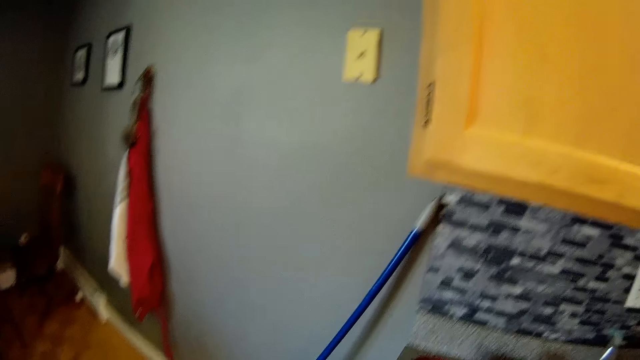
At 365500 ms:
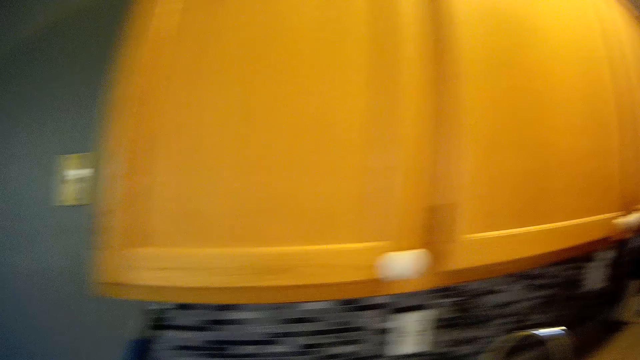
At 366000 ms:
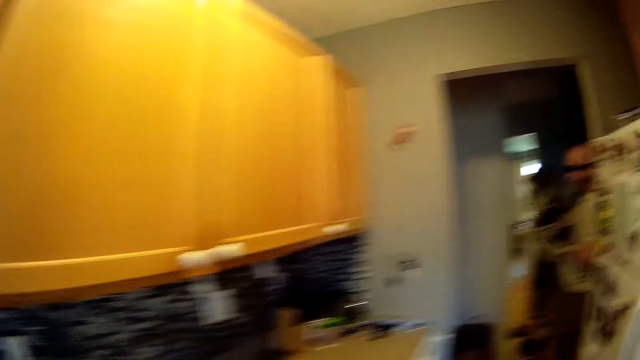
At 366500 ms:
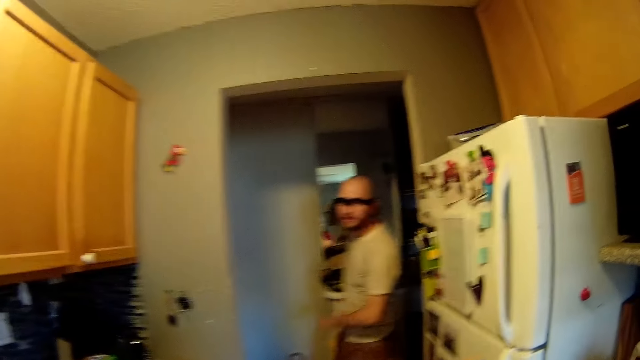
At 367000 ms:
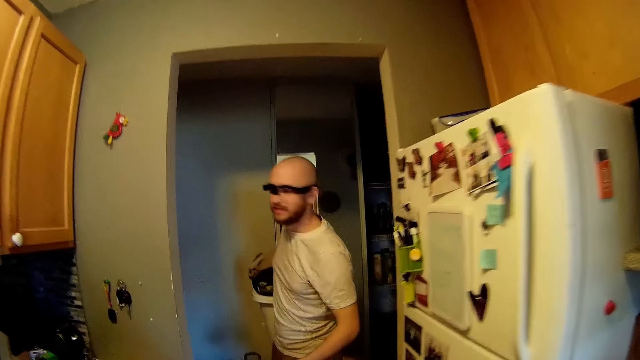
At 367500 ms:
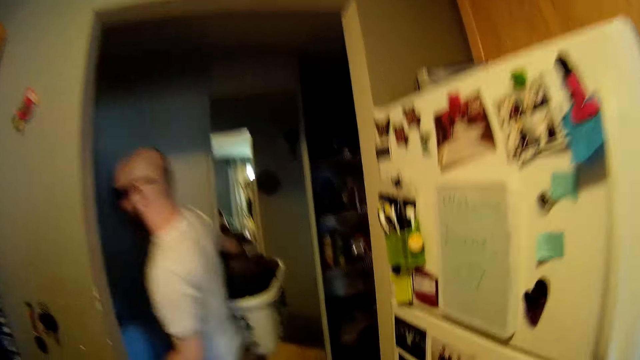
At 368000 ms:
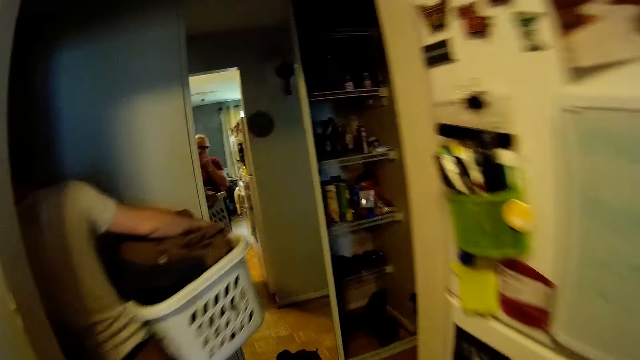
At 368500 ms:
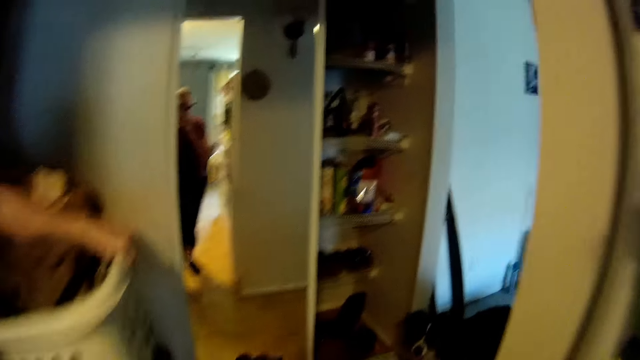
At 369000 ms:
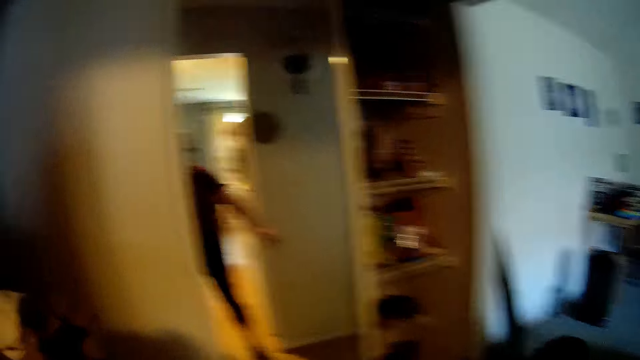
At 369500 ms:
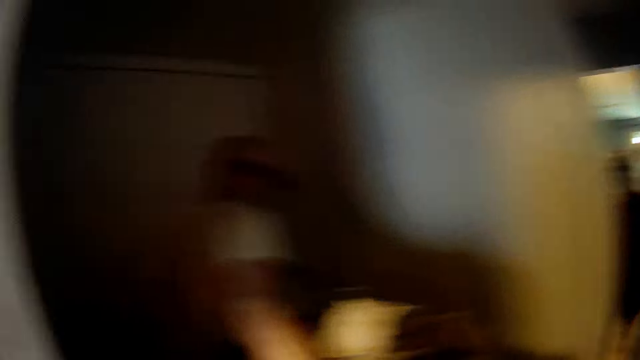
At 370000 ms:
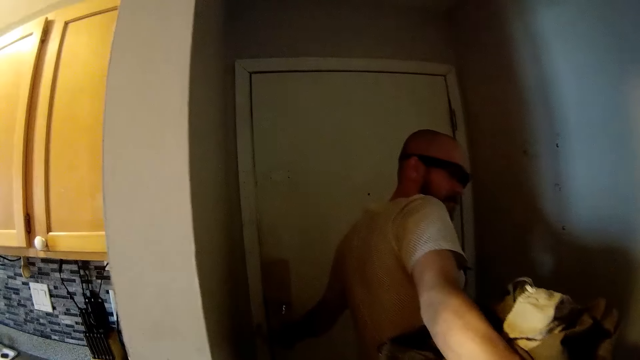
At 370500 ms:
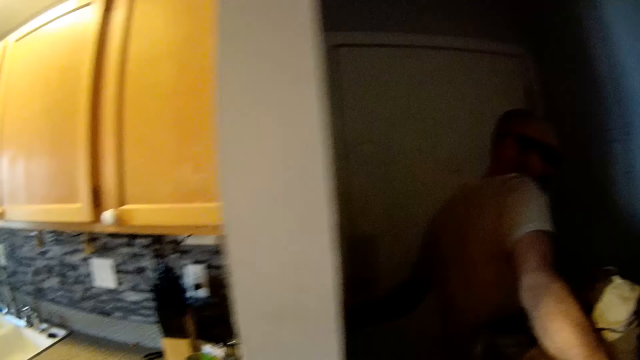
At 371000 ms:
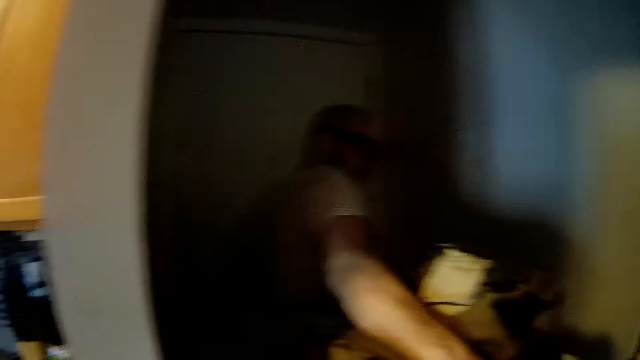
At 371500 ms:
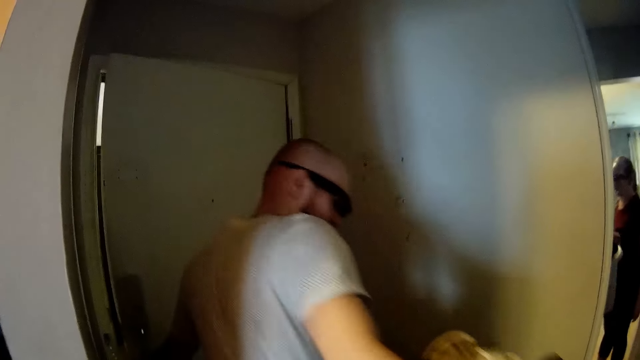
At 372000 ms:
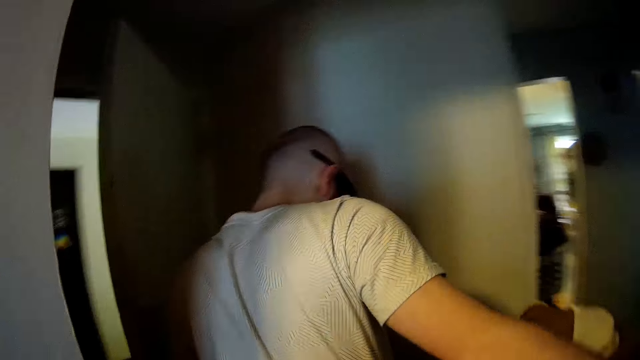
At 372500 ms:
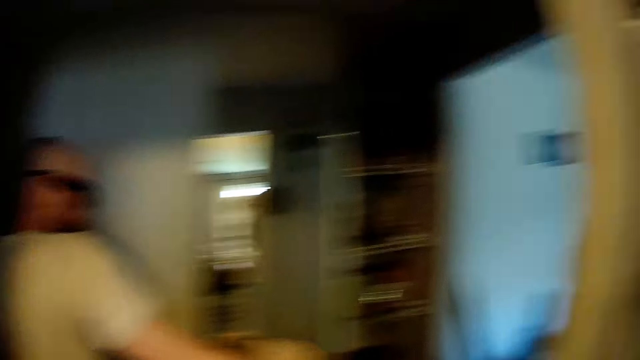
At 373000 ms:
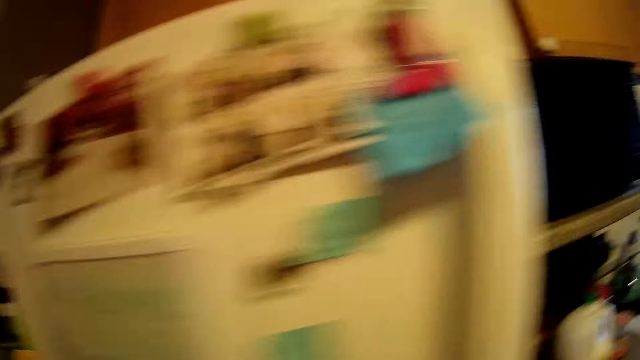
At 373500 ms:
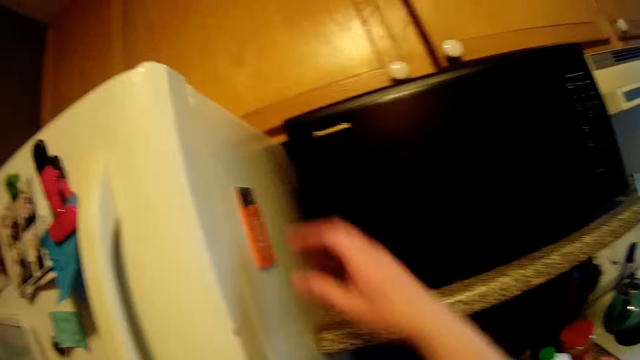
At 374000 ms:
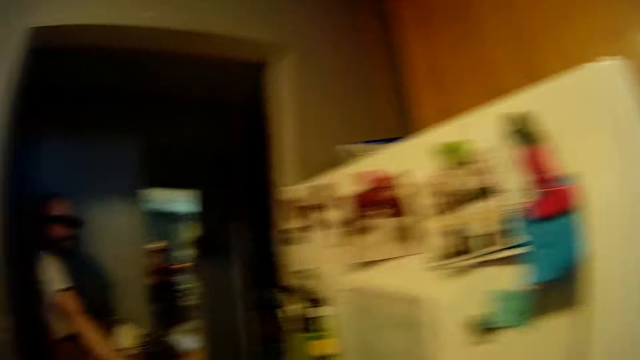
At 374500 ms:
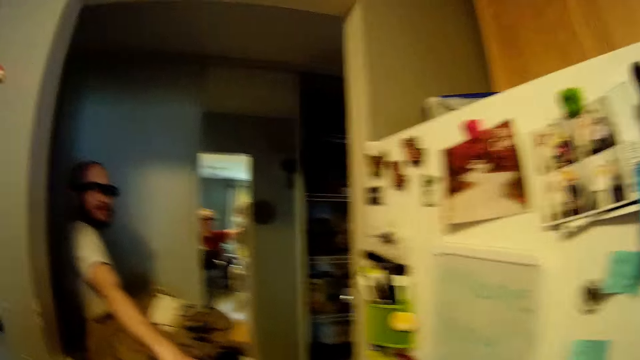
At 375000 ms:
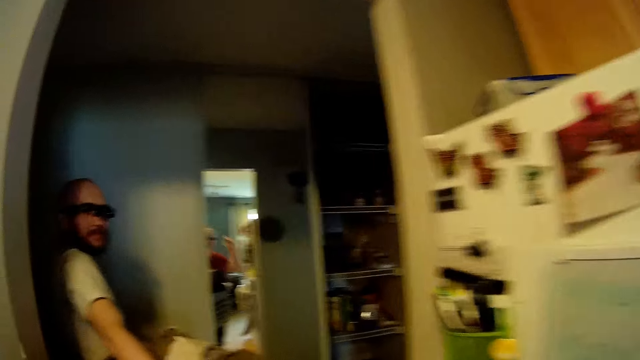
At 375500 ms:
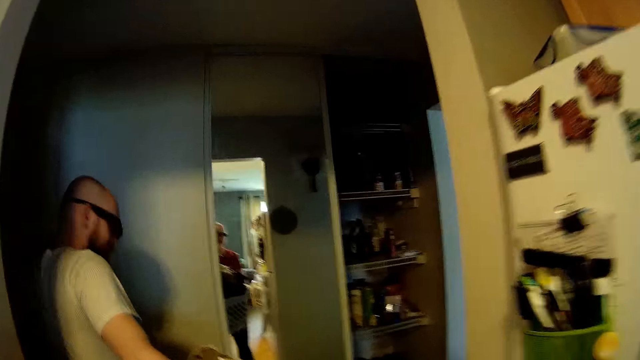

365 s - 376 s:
The camera wearer looks around. She eats the carrot and laughs. She speaks to the man. The man opens the door with his left hand. The camera wearer speaks to the man. She removes a laundry machine card from the freezer side with her right hand. She speaks to the man.

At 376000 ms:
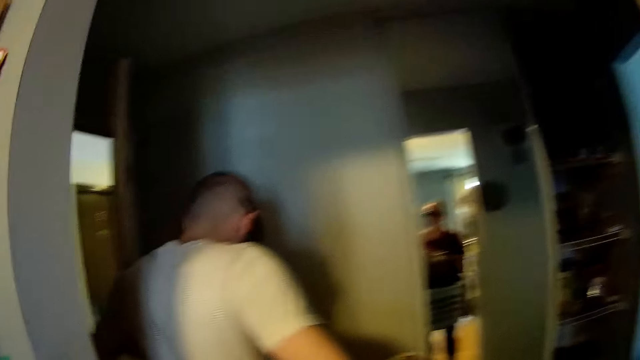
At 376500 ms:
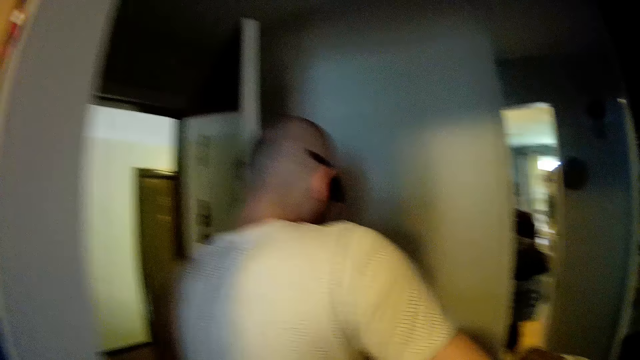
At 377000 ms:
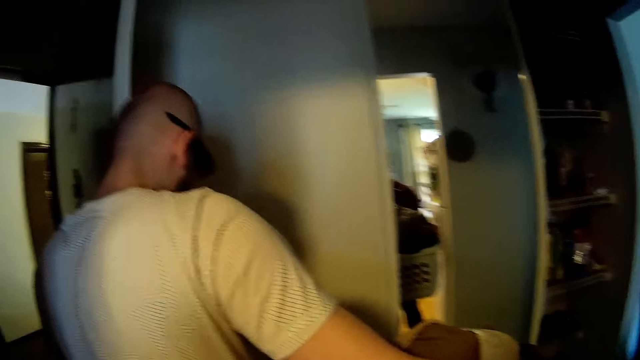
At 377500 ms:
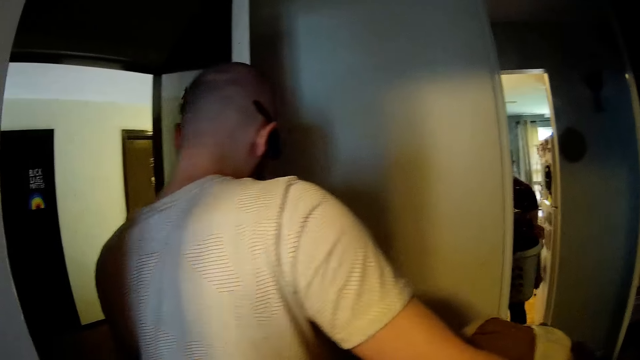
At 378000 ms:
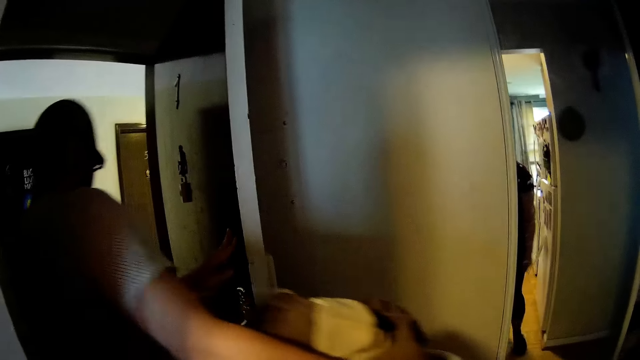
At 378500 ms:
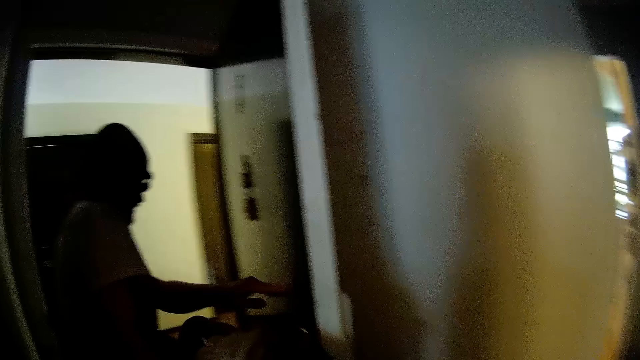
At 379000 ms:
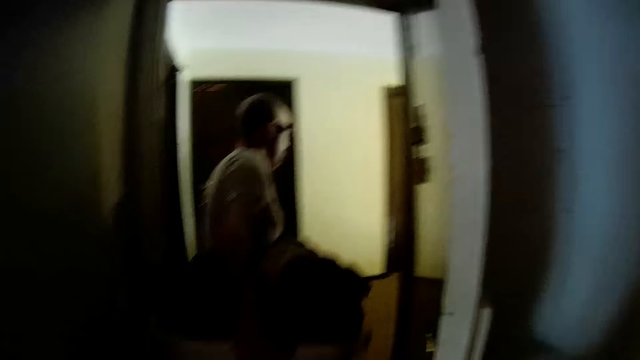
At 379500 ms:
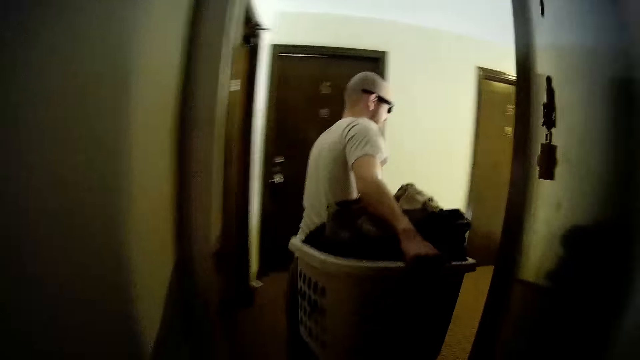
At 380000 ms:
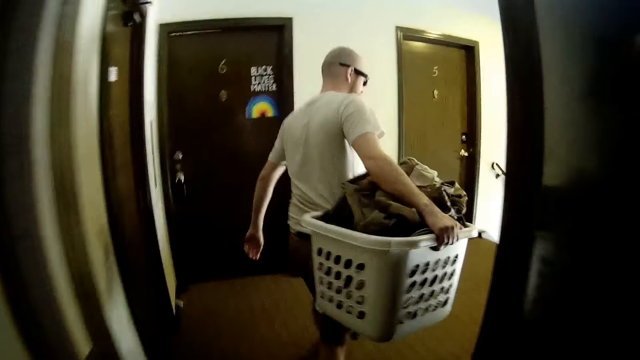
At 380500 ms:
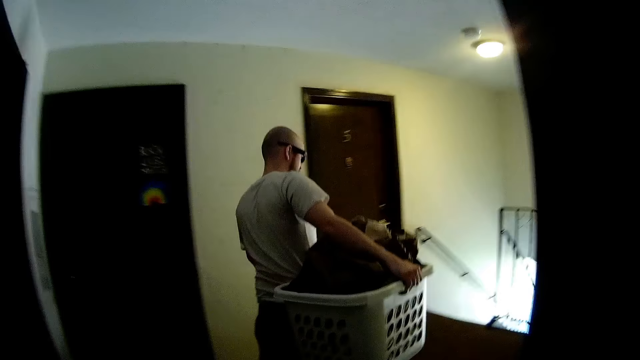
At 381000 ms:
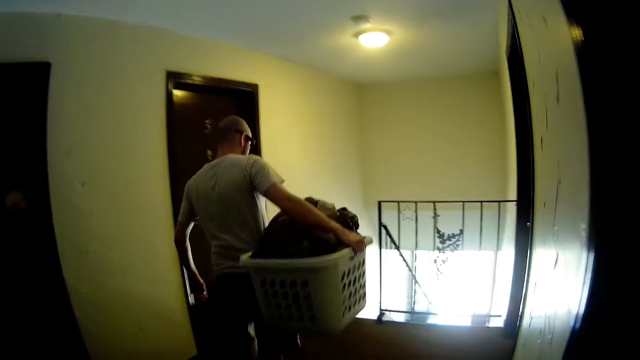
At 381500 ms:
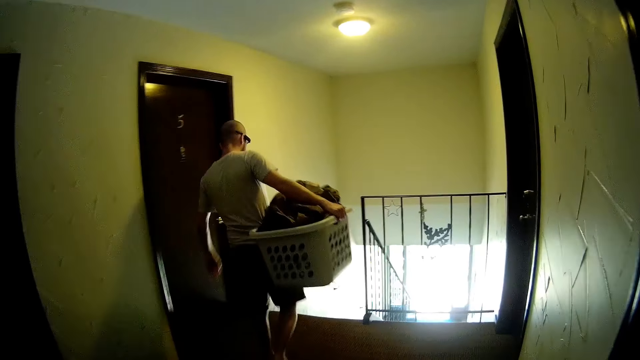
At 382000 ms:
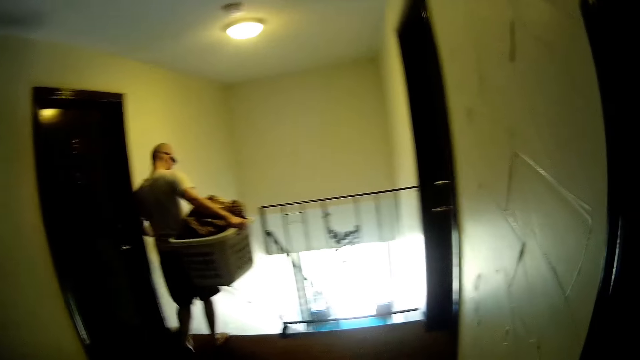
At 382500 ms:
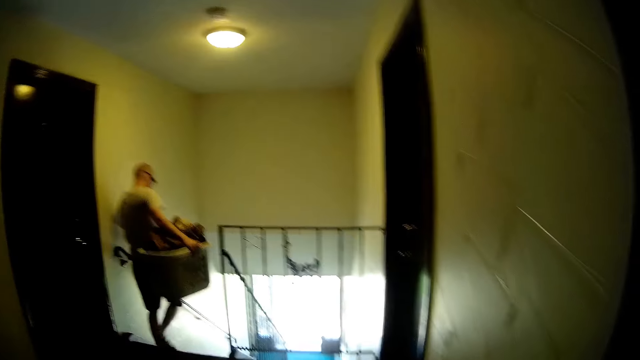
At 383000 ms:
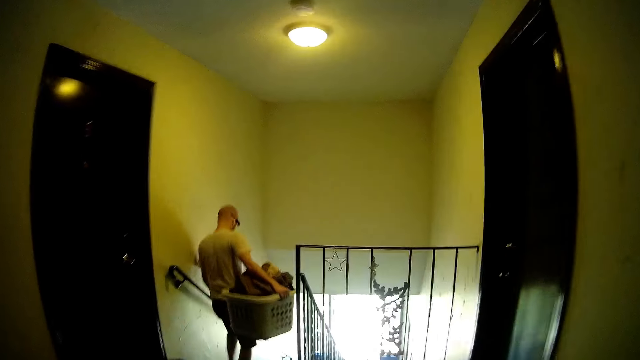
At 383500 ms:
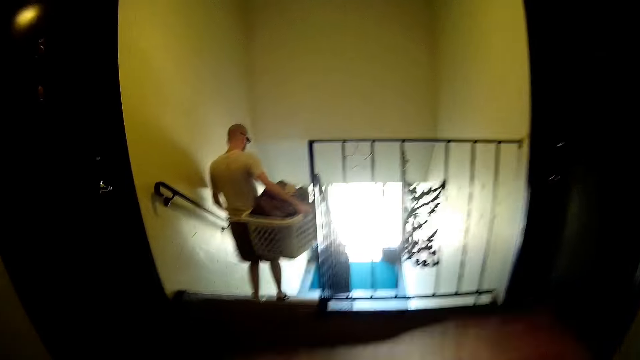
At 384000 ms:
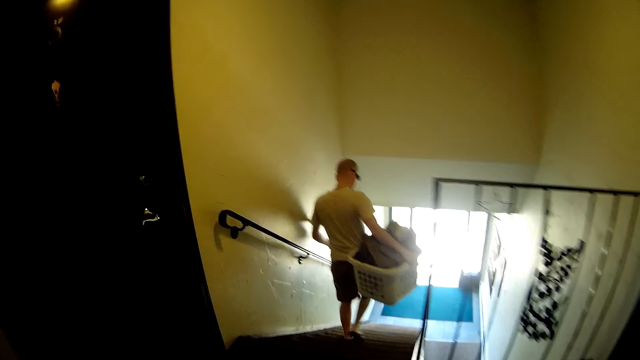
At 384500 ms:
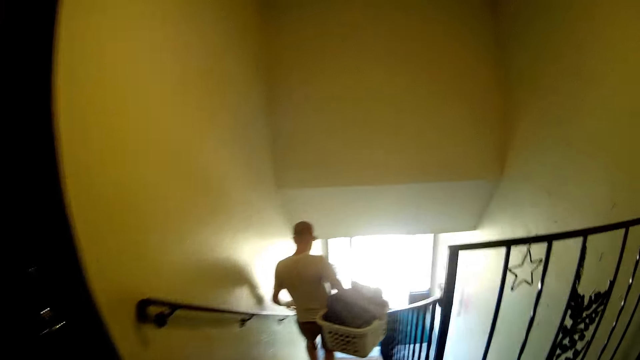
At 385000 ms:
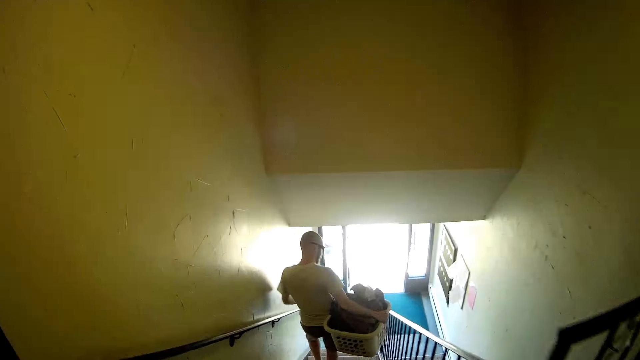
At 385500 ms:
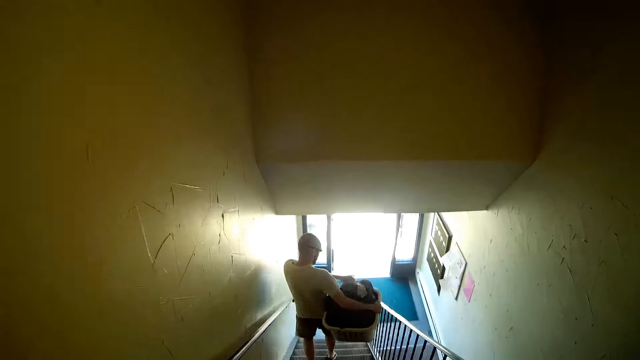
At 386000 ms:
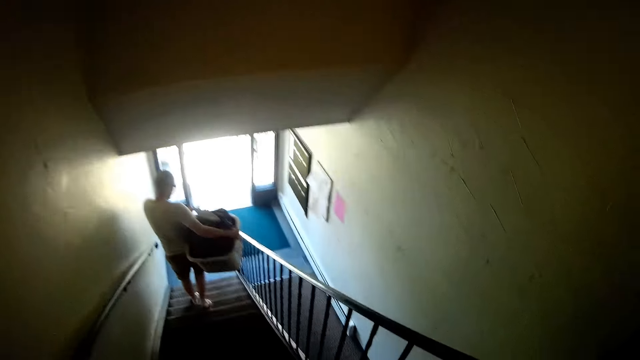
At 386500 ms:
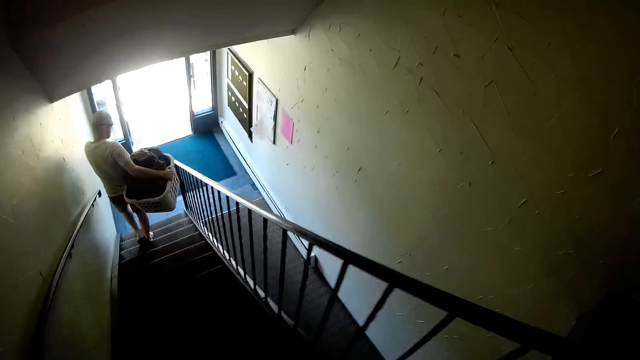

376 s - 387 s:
The camera wearer speaks to the man. They look around. The man walks through the staircase down.
